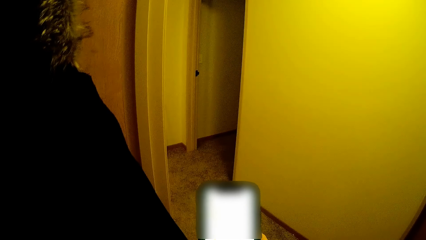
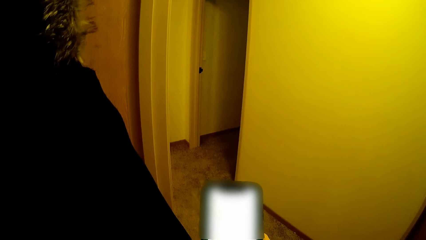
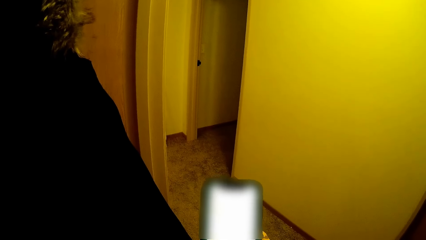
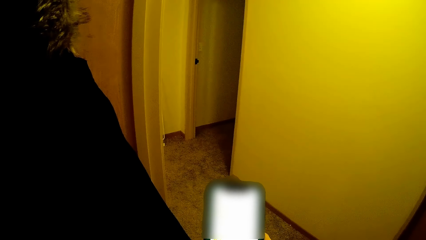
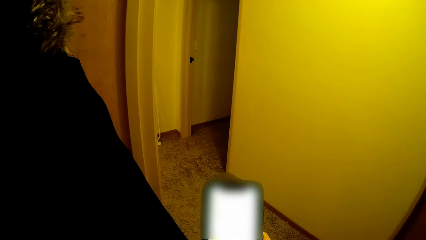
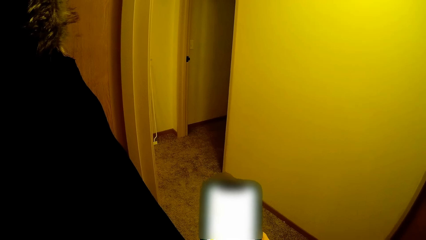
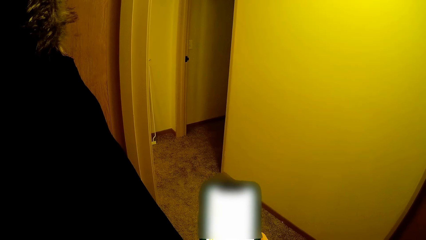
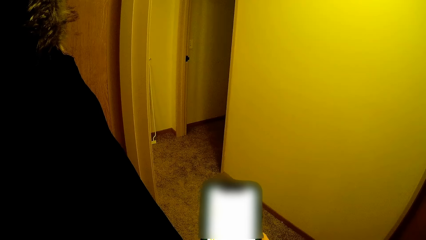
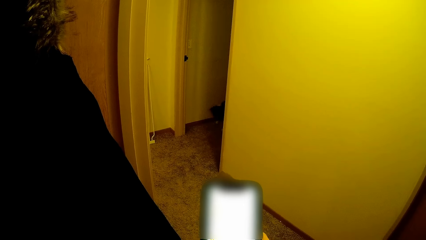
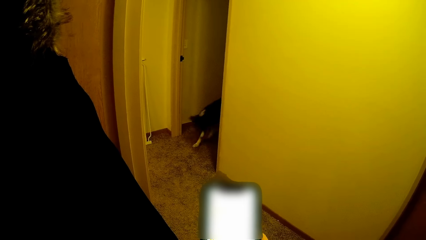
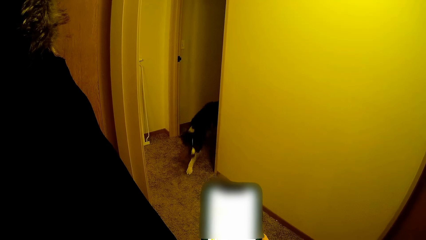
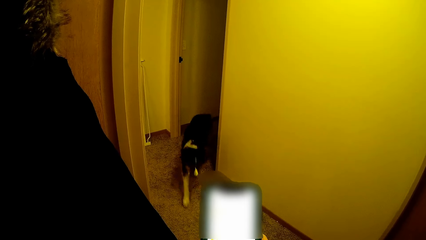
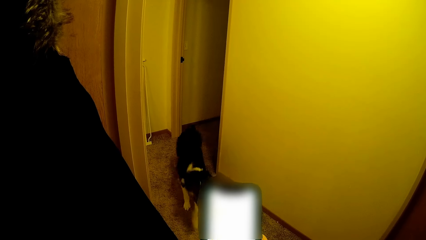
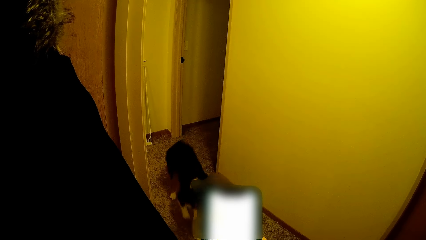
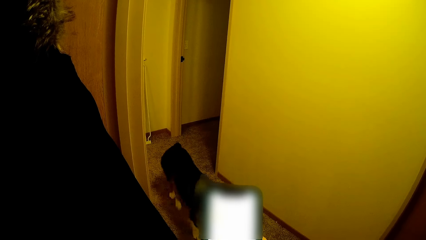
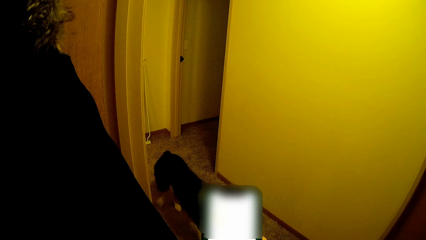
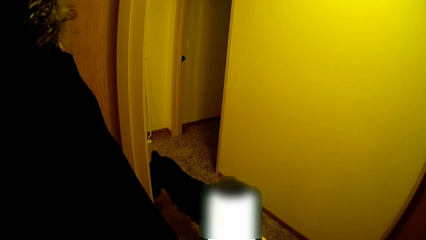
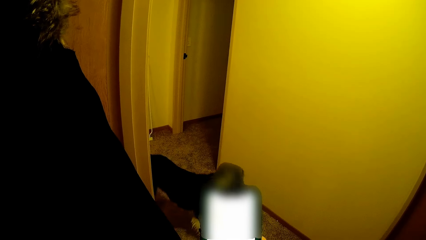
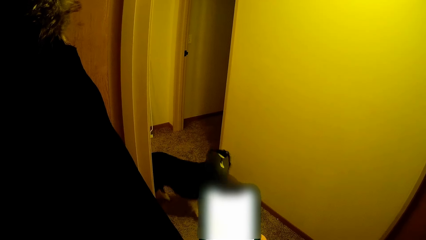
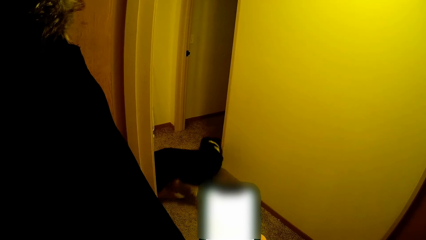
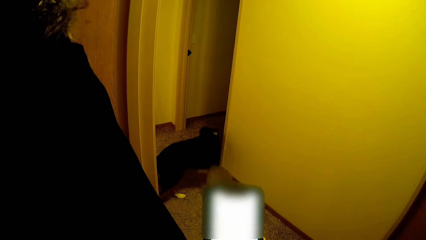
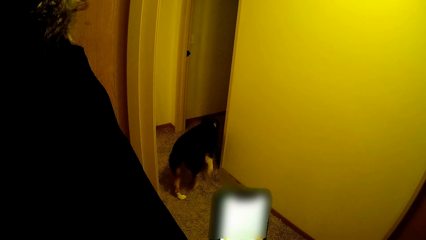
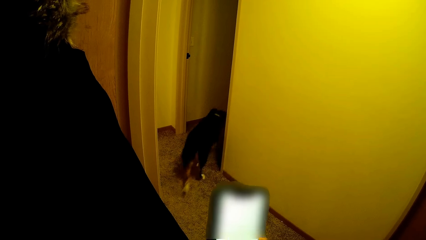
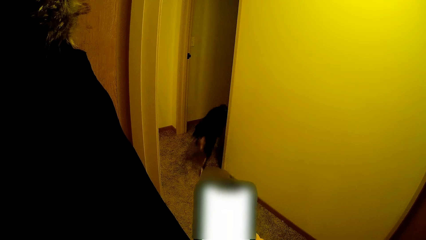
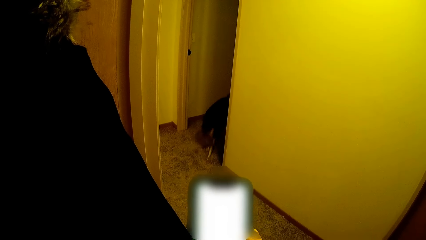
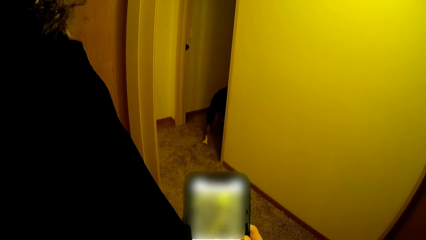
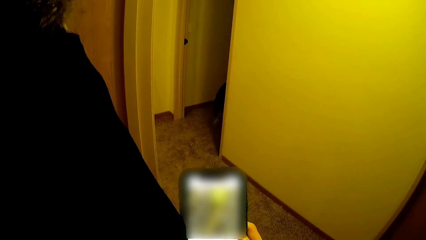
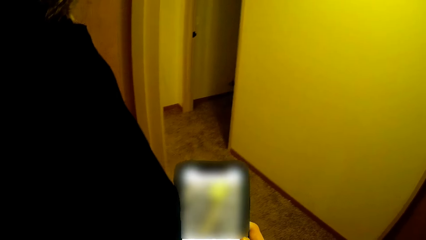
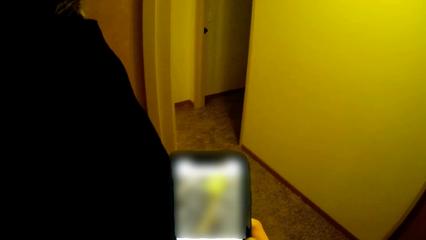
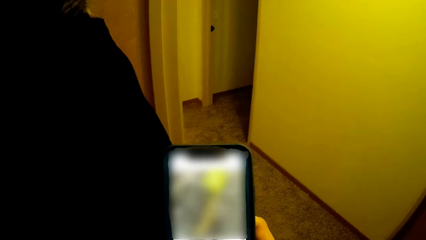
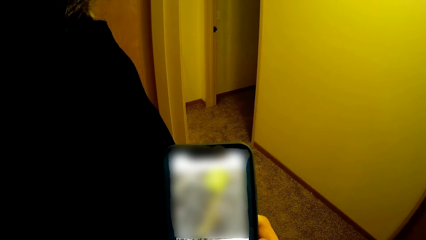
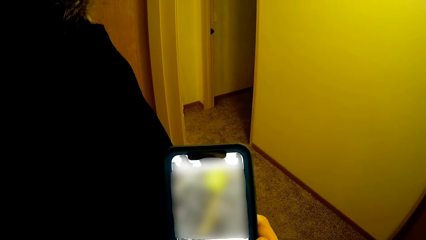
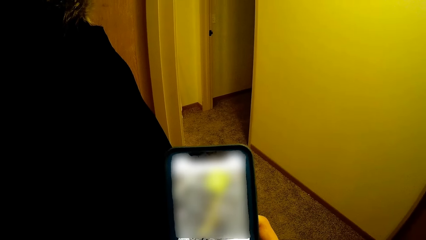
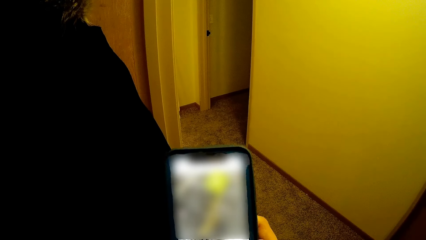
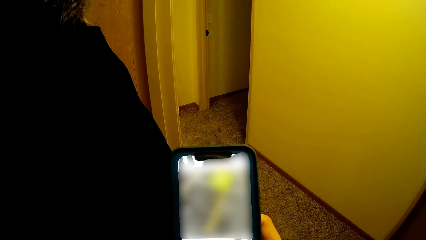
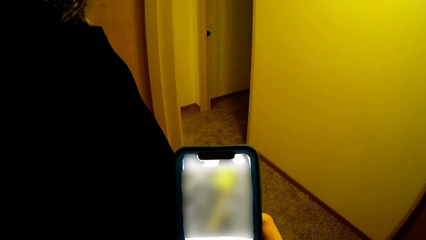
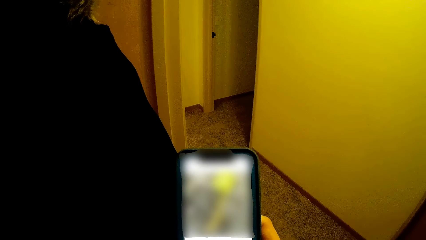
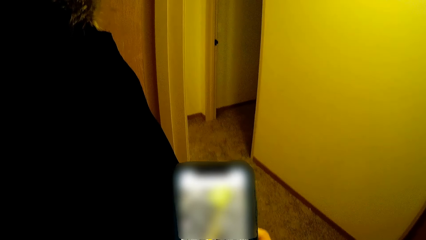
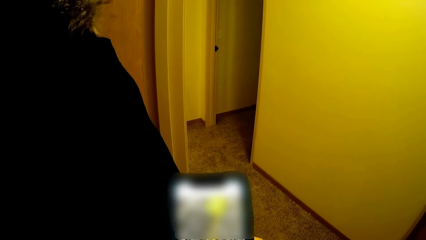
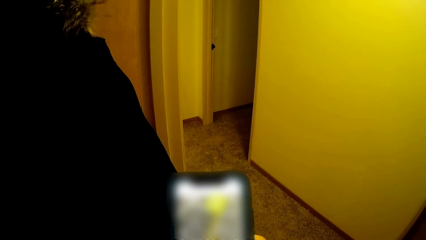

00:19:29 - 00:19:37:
The camera wearer looks at the dog.

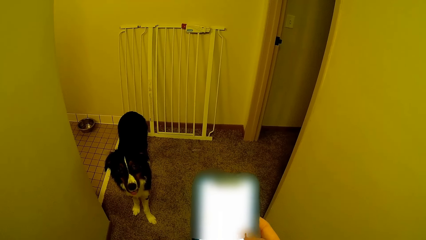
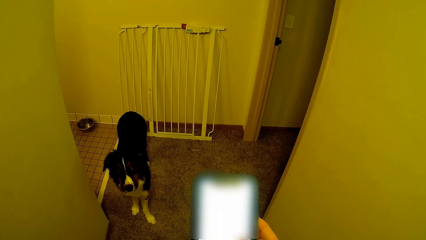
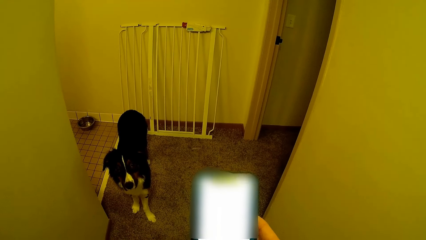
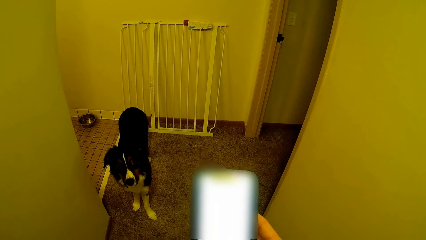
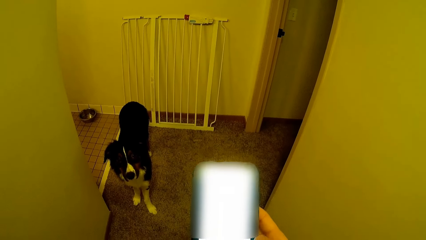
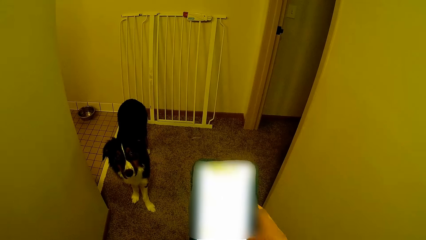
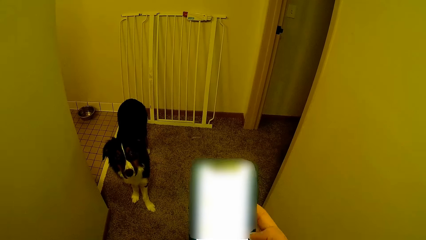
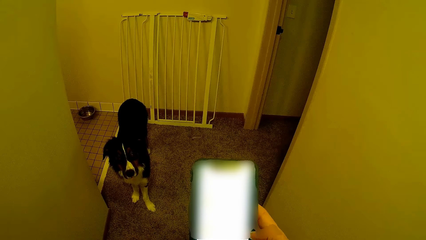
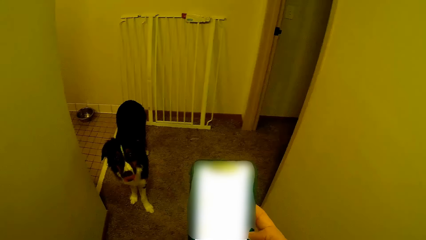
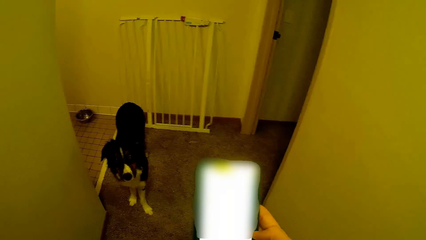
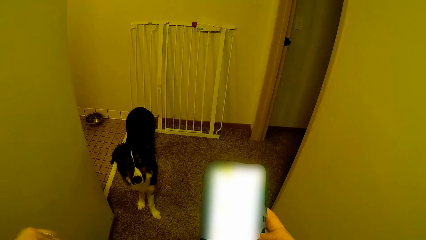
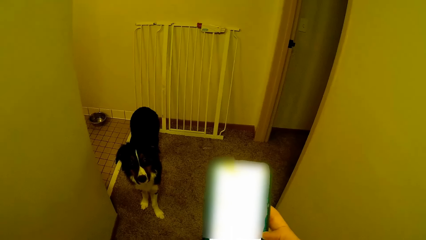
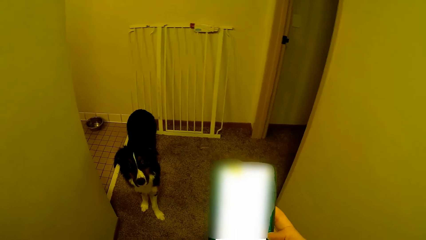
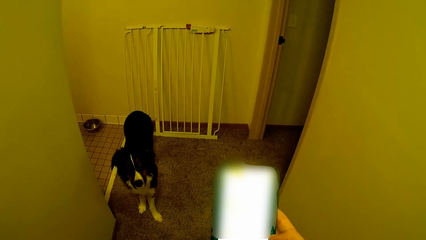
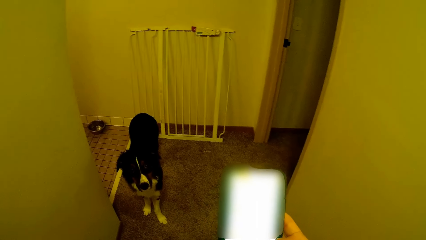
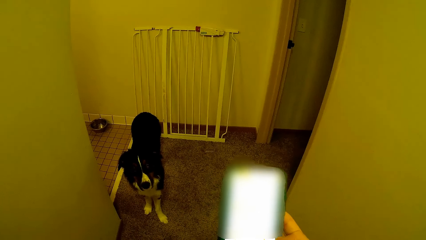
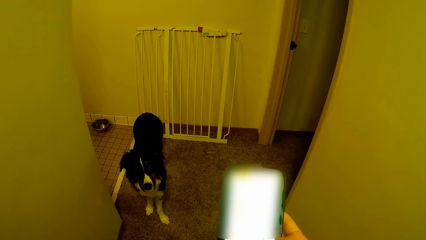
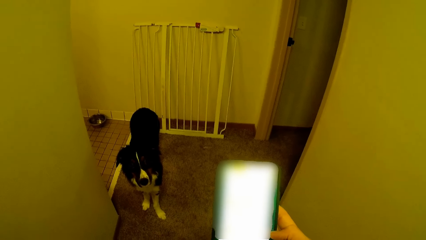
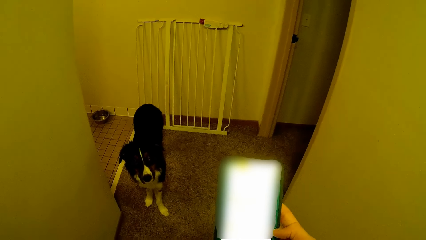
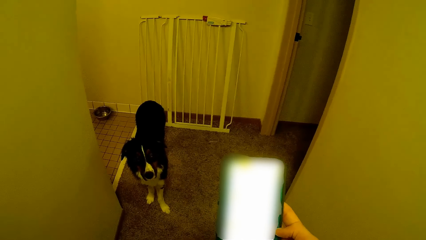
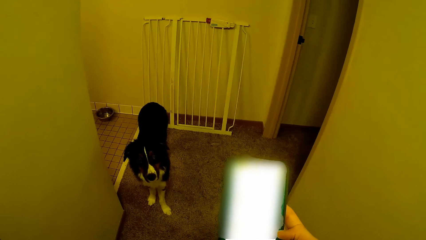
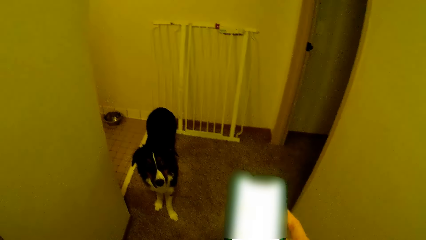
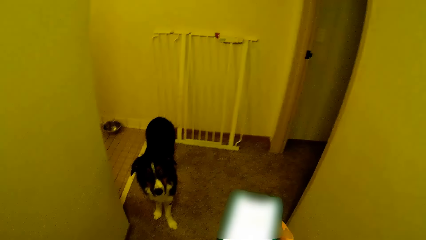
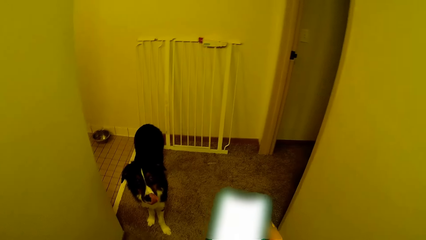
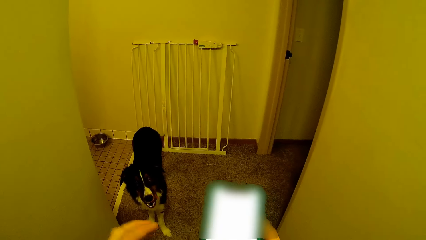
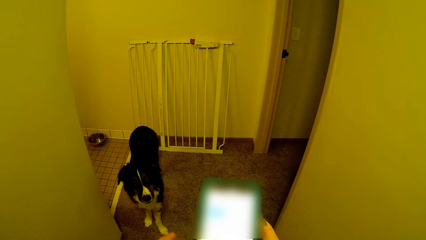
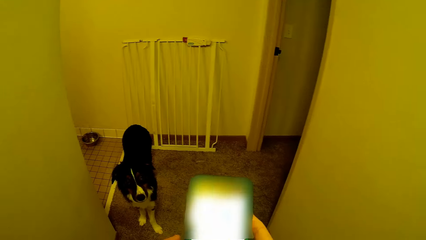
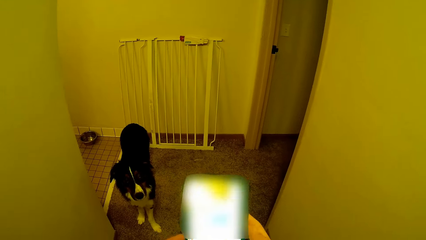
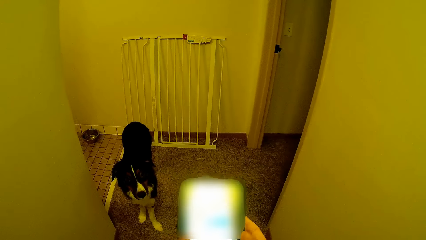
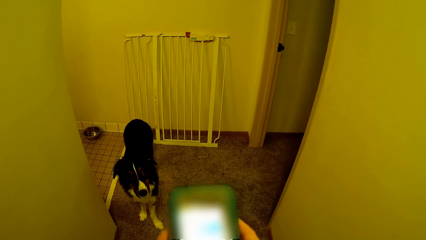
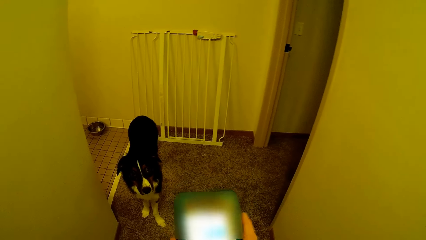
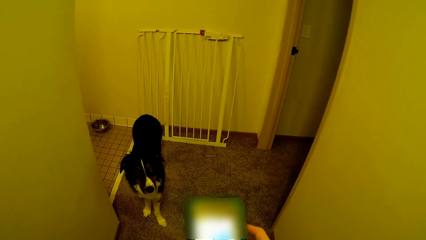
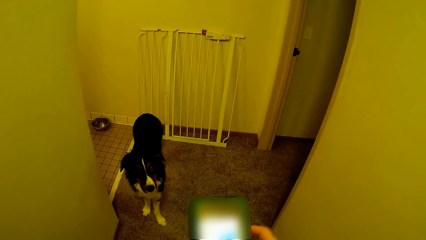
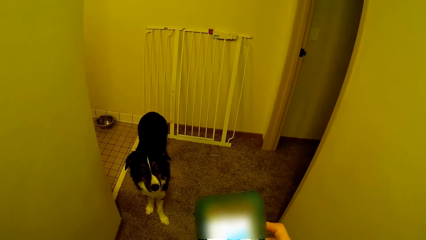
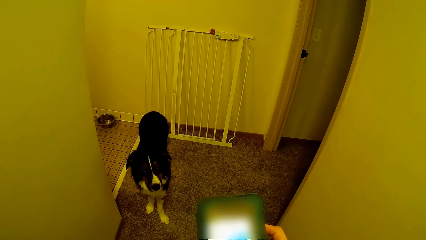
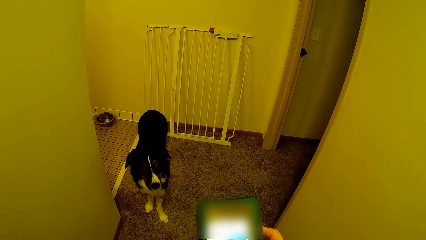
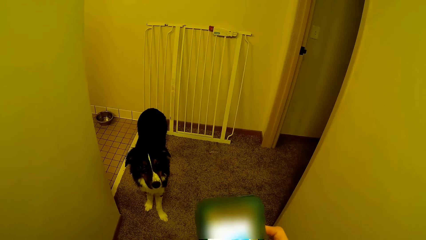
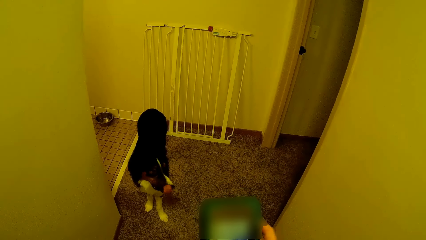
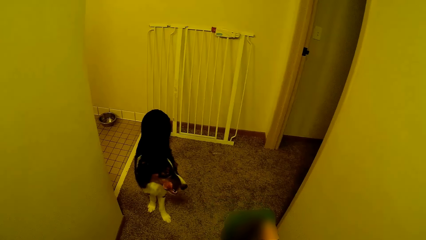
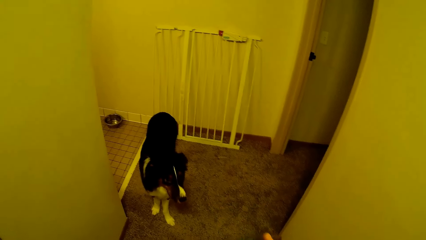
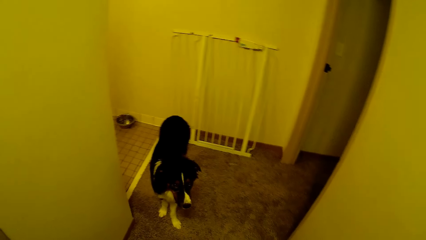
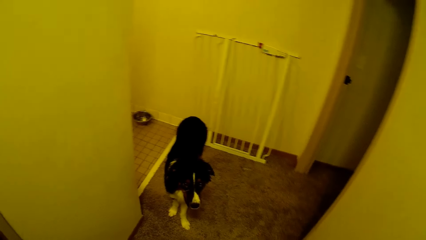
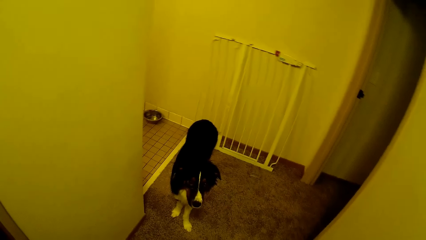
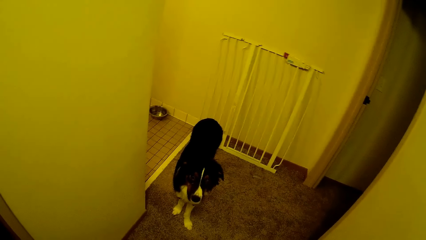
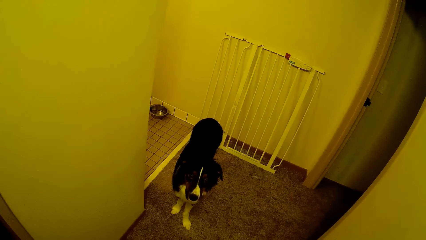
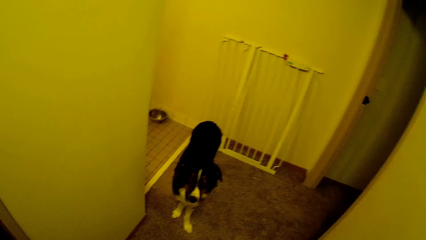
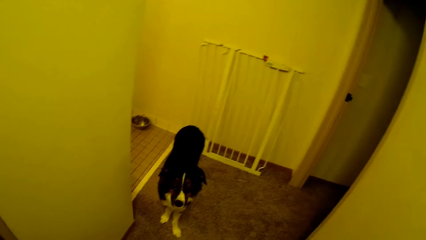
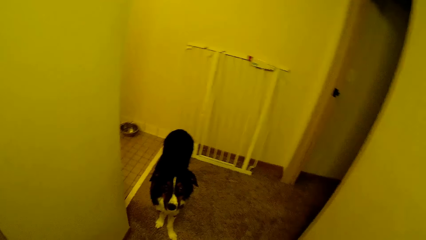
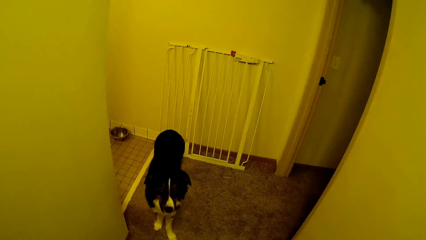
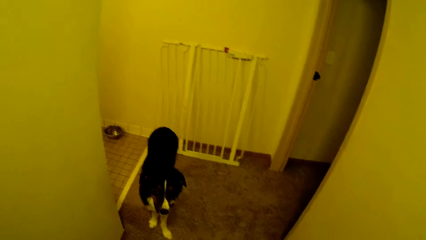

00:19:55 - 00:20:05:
The camera wearer operates the phone.
